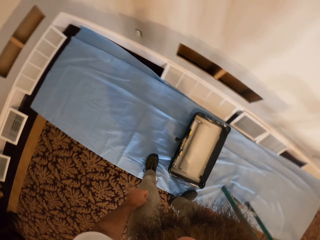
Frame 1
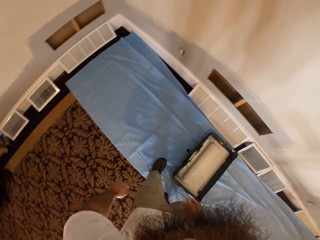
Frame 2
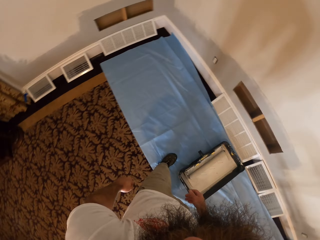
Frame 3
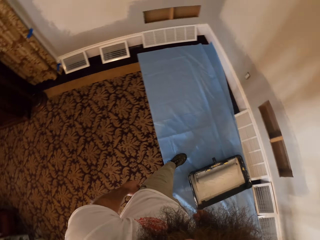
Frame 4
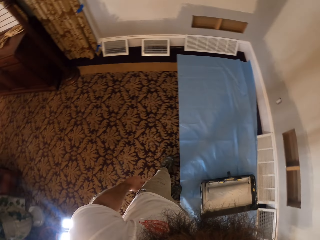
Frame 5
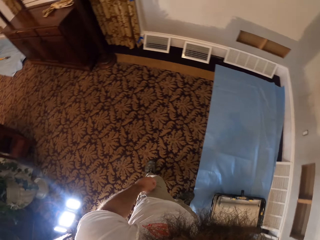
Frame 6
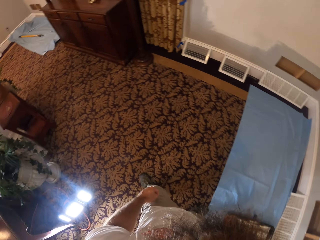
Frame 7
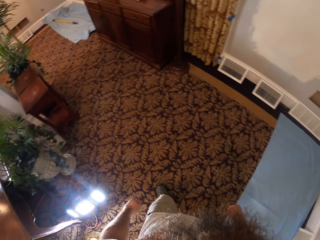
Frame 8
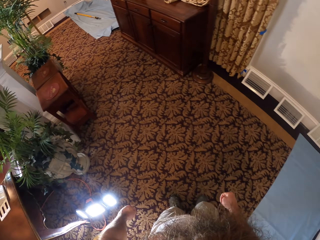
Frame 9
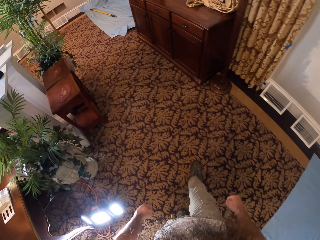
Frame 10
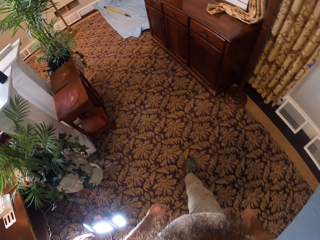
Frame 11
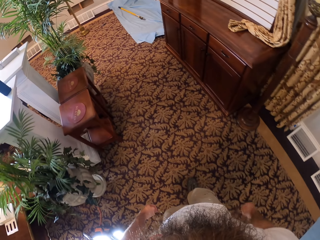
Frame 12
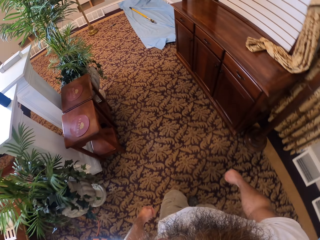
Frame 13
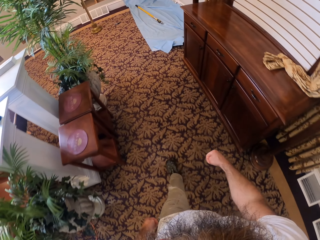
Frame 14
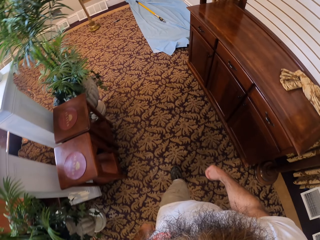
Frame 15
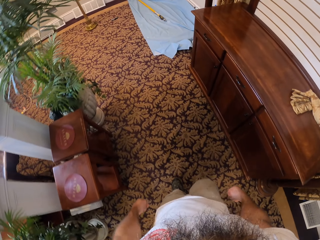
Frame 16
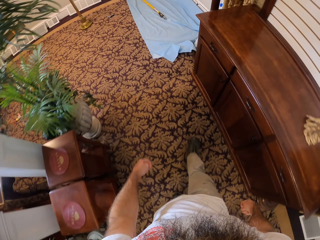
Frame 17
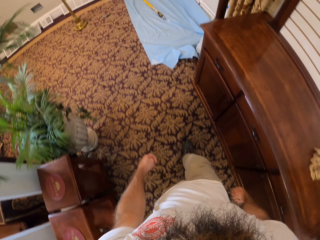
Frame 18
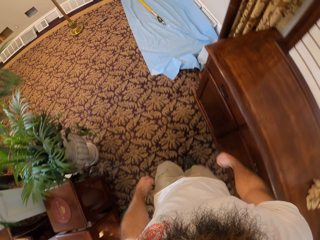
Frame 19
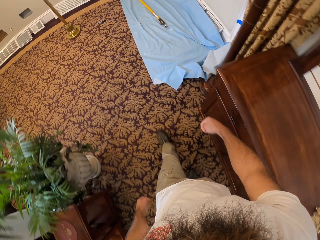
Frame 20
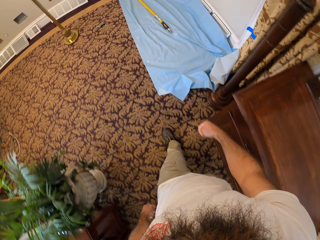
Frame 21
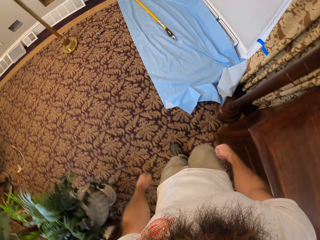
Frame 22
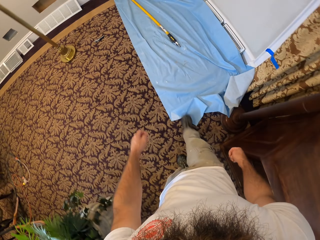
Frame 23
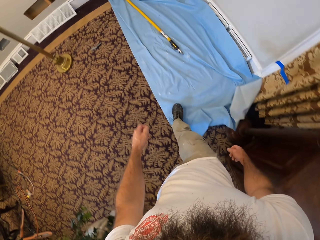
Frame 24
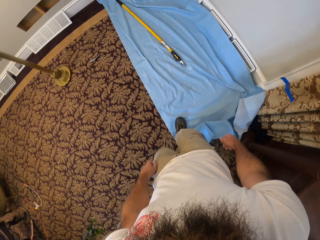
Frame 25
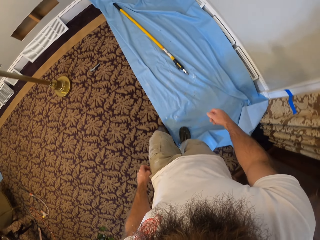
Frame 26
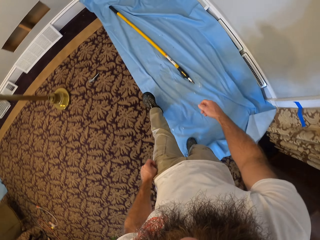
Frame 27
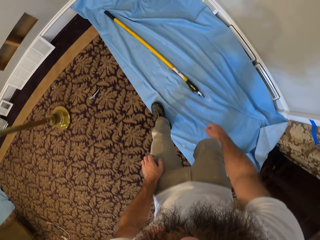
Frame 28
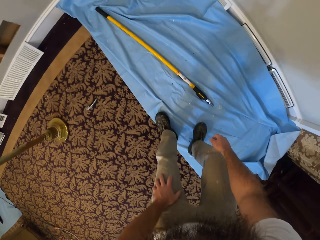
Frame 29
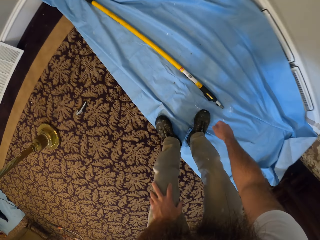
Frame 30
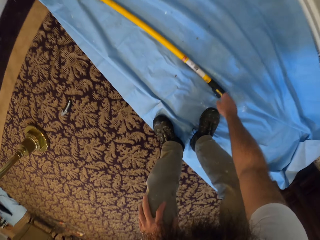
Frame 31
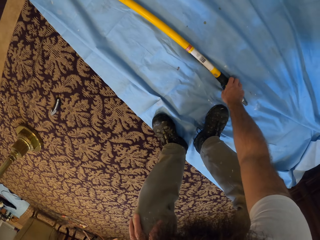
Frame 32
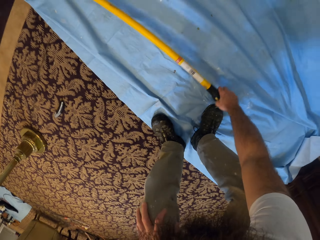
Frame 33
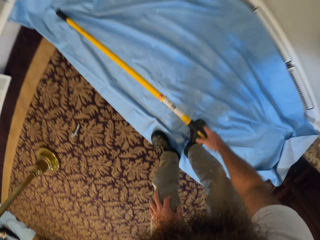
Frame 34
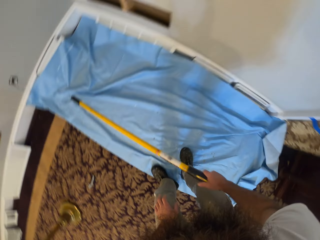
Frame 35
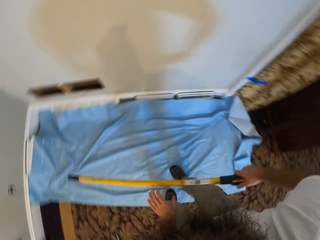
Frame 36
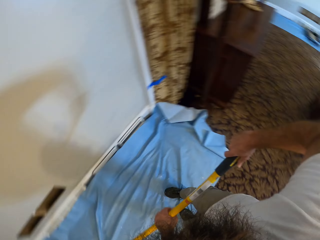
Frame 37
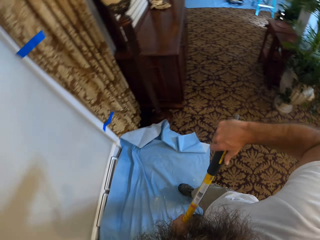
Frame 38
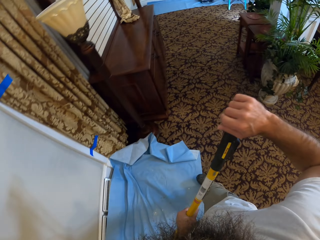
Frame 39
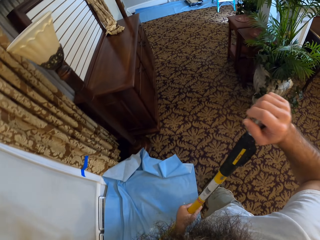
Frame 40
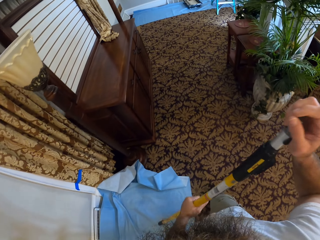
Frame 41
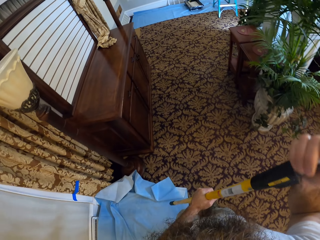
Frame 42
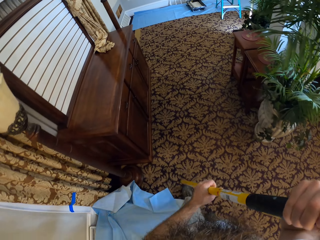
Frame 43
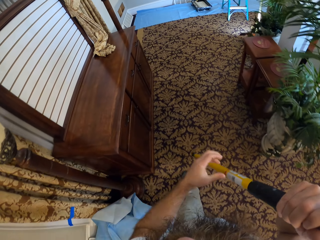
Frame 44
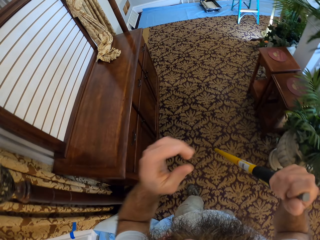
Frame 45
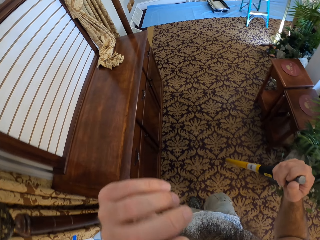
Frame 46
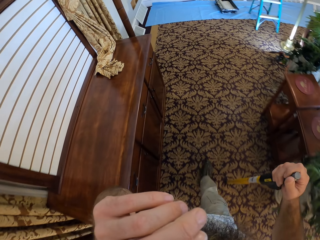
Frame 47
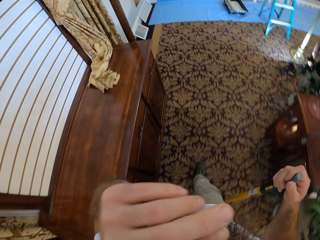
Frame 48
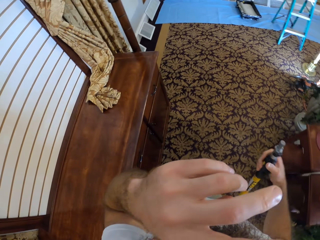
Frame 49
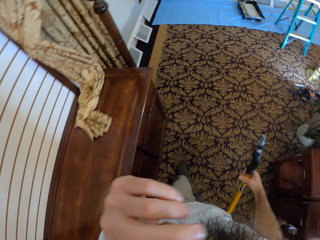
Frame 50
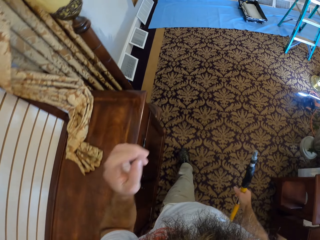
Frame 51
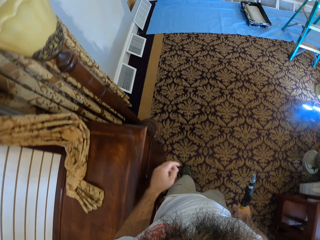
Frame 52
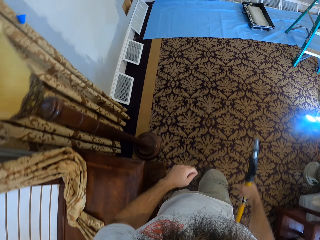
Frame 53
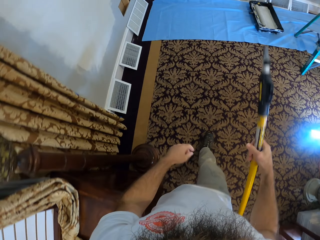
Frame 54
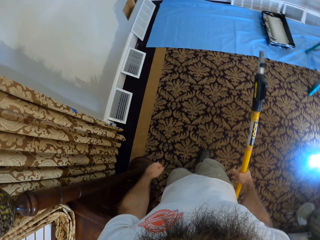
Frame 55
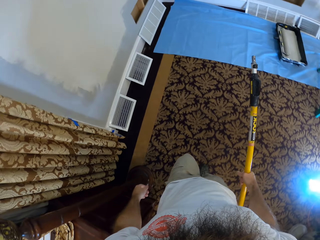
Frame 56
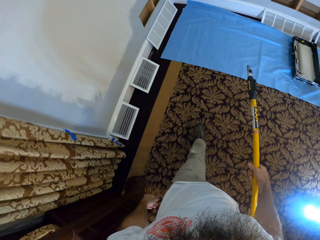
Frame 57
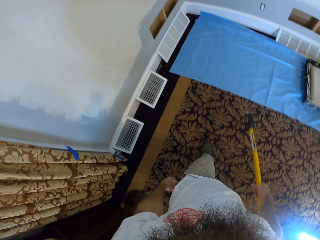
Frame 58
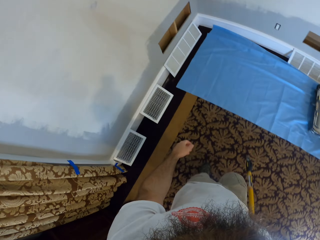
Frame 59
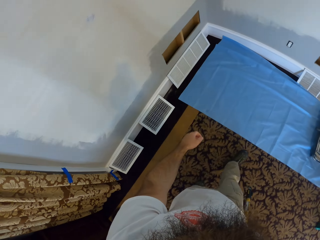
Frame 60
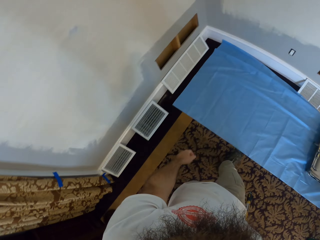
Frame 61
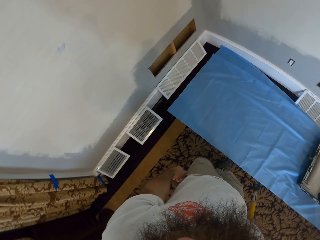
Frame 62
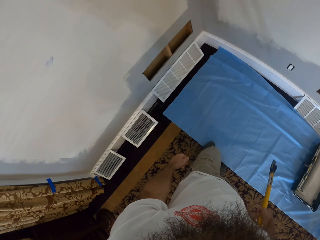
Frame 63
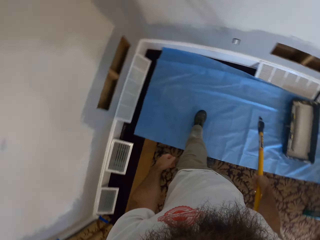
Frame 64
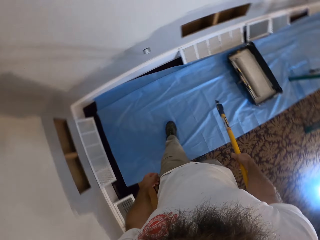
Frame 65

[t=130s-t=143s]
The camera wearer walks towards the handle. He walks towards the extension pole on the floor. He picks the extension pole from the floor with his right hand. He holds the extension pole with both hands. He walks towards the wall. He touches his face with his left hand. He adjusts the camera. He walks towards the wall.

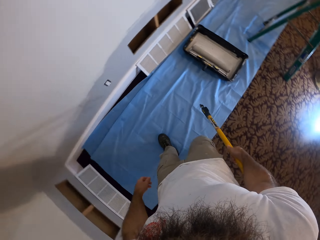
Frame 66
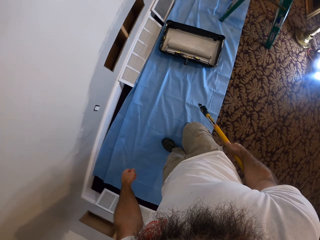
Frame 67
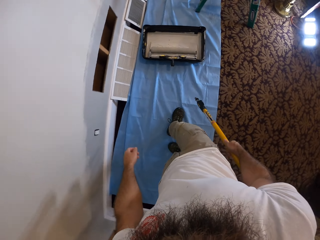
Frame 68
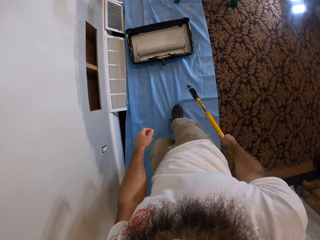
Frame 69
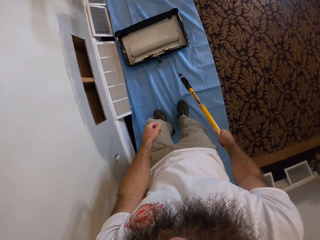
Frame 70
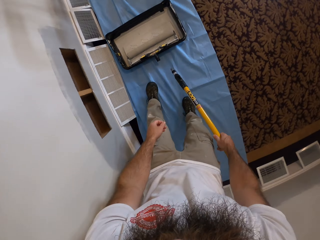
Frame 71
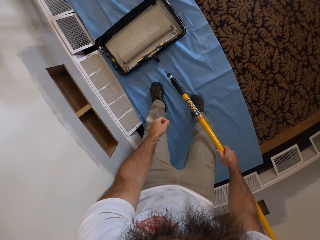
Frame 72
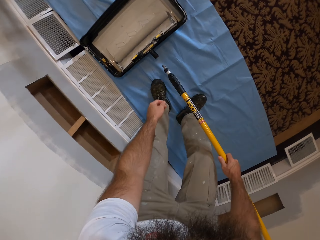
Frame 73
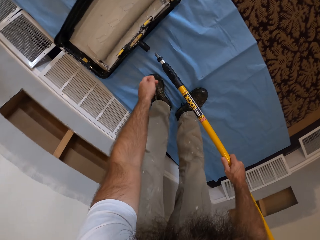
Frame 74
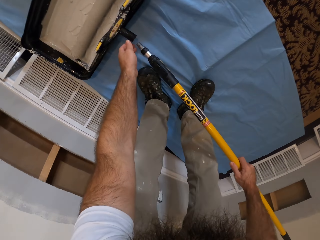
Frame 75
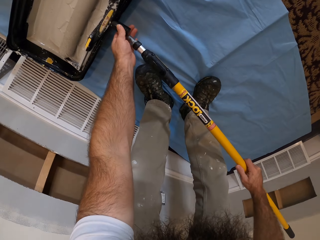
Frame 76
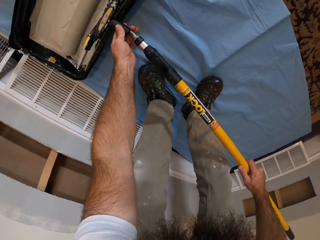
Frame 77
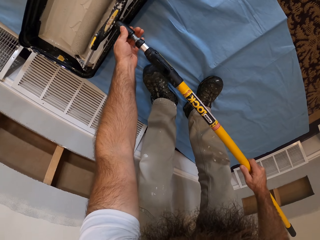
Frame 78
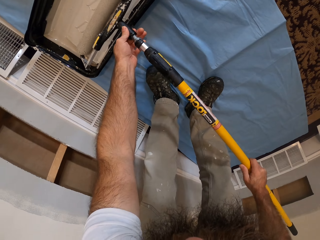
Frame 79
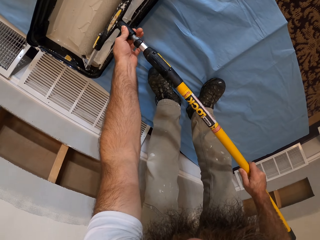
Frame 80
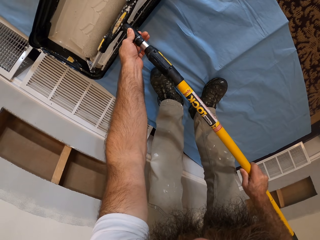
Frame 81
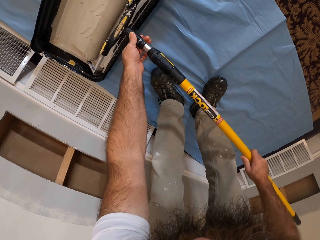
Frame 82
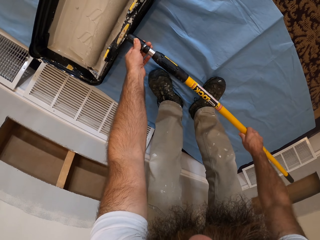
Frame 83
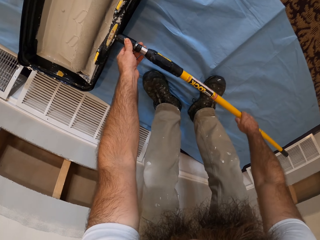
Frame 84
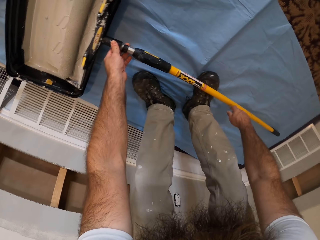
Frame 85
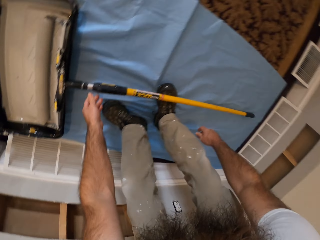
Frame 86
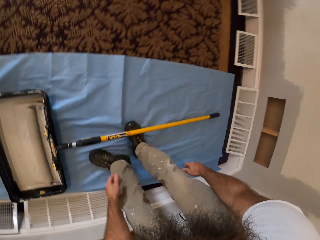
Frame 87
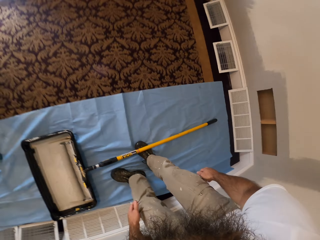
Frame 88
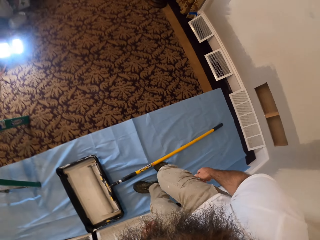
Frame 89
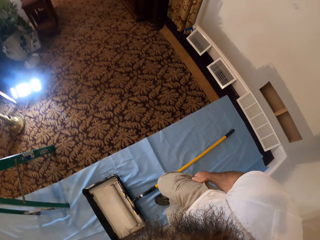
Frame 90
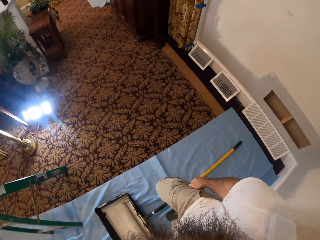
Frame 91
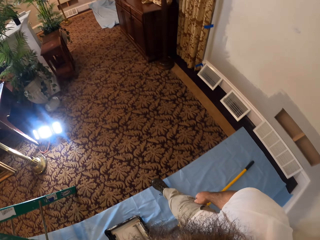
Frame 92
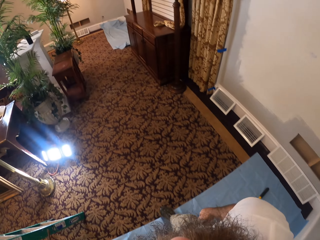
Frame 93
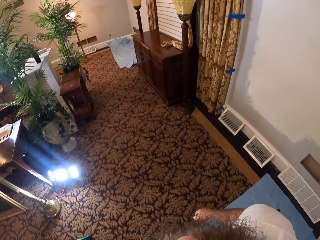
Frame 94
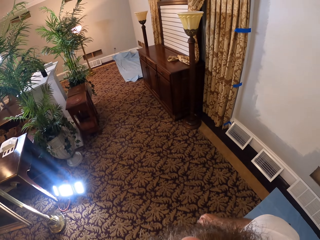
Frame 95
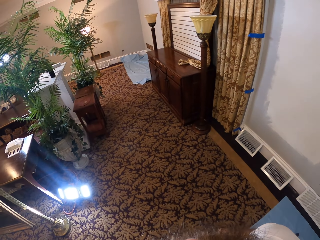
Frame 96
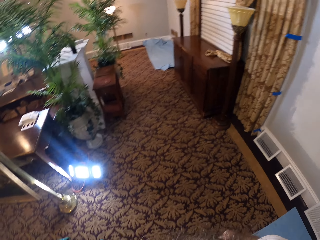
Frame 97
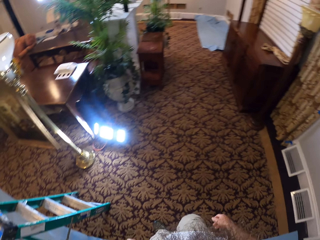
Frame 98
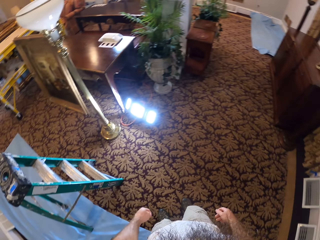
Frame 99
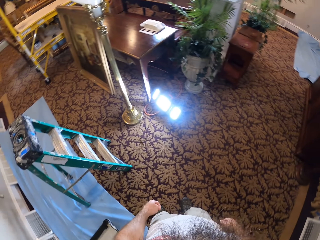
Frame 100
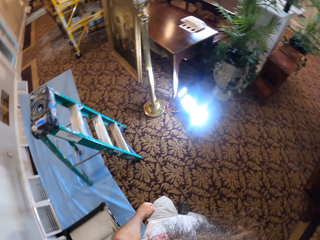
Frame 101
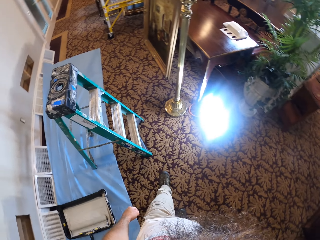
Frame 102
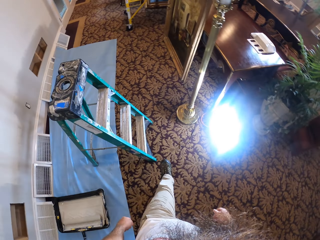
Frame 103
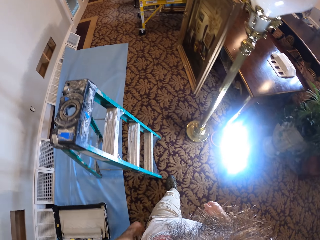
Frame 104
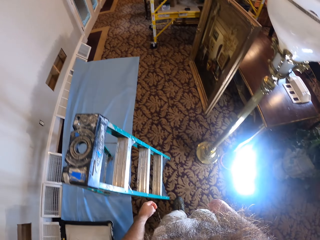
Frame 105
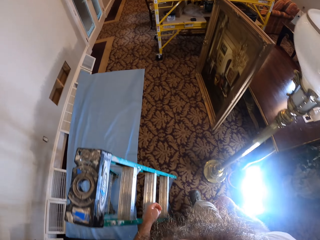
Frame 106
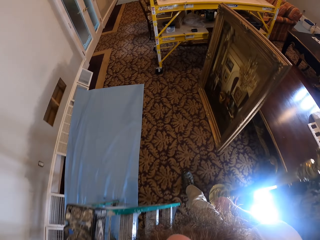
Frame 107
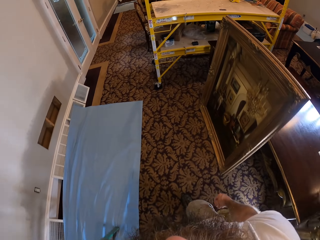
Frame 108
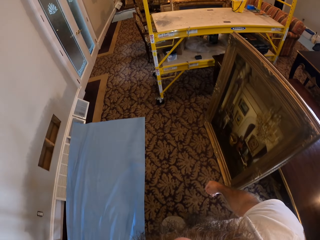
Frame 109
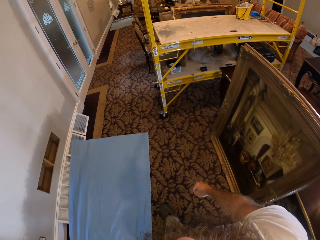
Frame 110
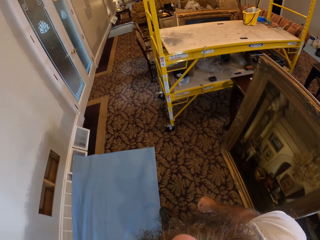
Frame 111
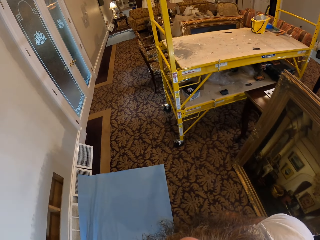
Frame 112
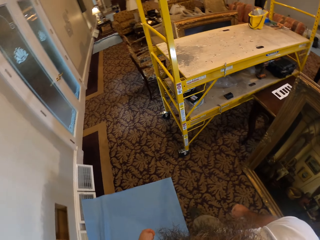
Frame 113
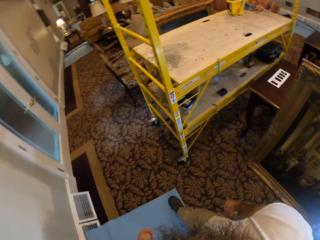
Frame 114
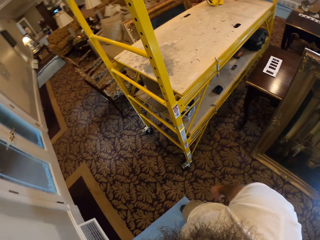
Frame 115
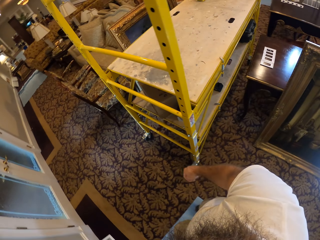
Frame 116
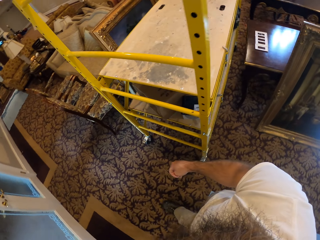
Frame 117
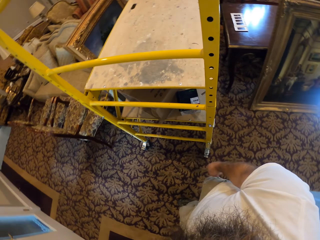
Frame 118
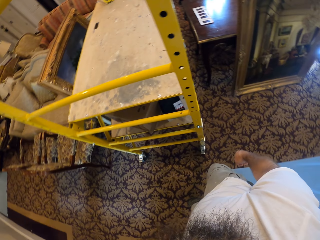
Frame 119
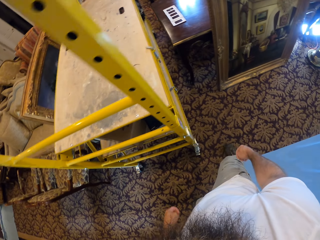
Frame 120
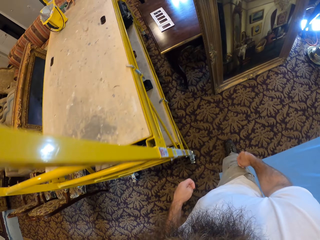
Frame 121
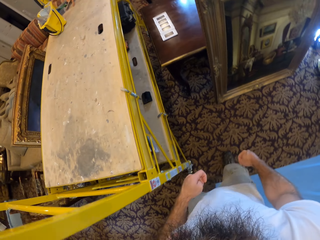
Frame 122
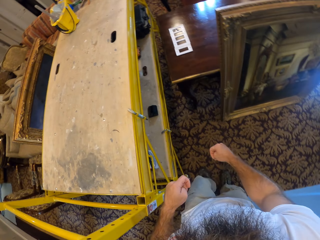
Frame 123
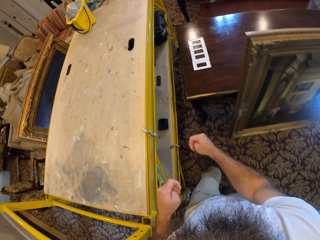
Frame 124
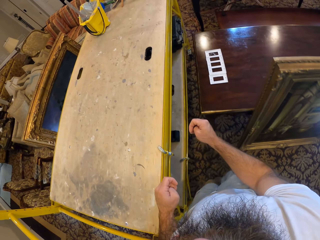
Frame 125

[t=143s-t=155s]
The camera wearer bends down. He joins the paint roller in the paint bowl with the extension pole or handle with both hands. He places the handle on the floor. He walks towards the shelf. He walks towards the wooden shelf.
